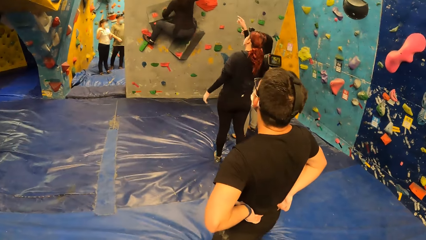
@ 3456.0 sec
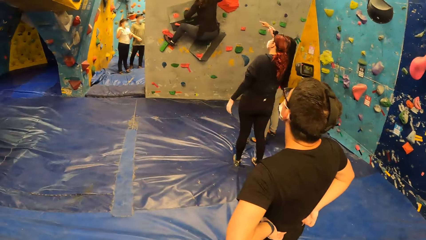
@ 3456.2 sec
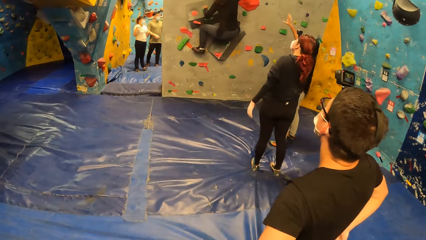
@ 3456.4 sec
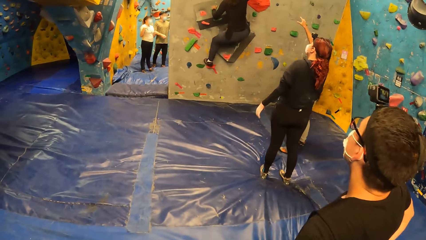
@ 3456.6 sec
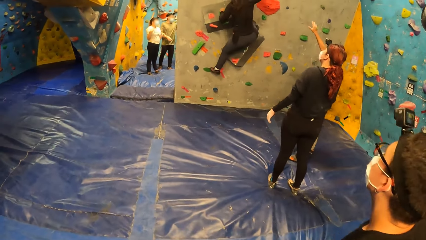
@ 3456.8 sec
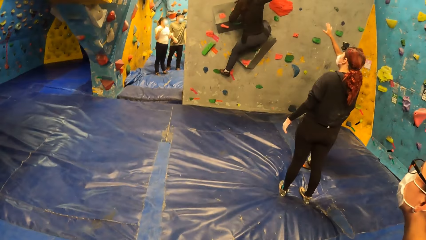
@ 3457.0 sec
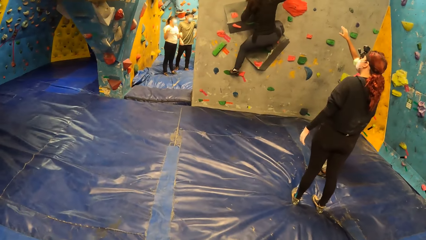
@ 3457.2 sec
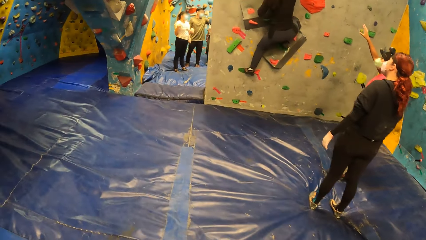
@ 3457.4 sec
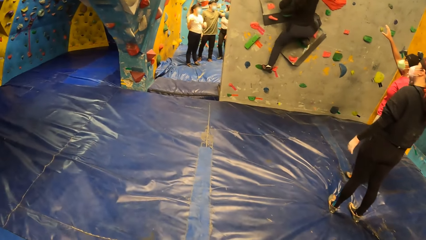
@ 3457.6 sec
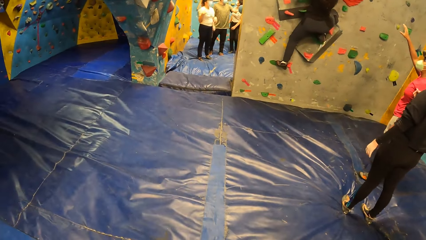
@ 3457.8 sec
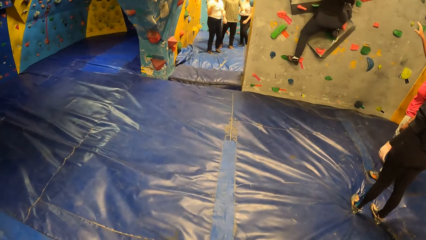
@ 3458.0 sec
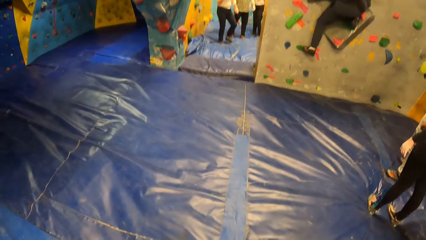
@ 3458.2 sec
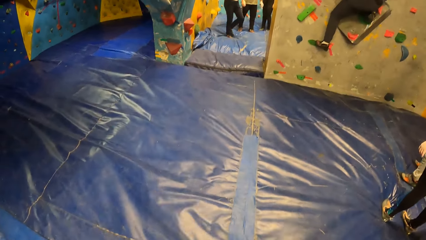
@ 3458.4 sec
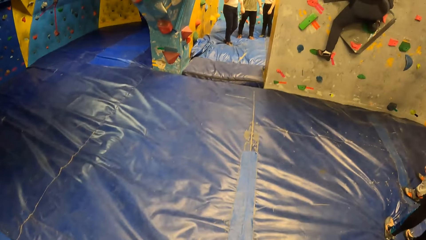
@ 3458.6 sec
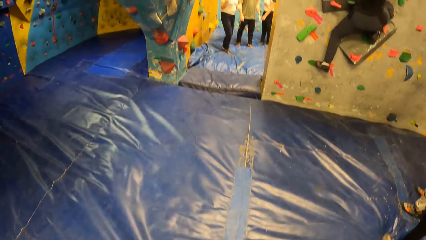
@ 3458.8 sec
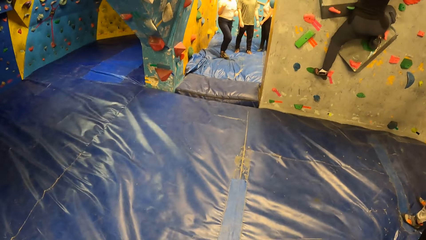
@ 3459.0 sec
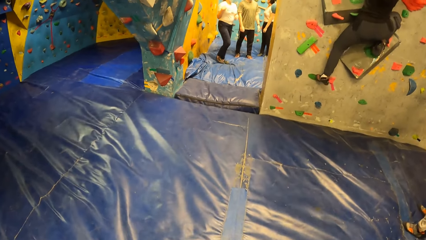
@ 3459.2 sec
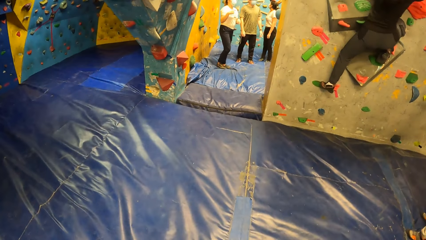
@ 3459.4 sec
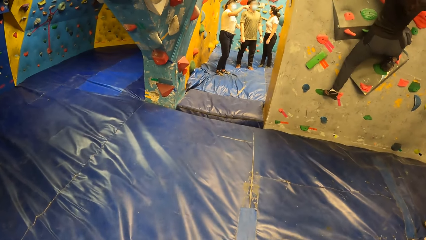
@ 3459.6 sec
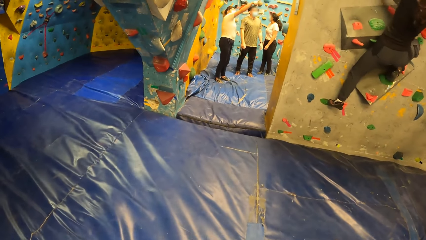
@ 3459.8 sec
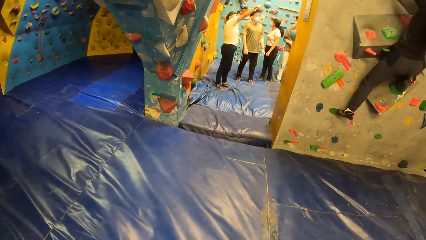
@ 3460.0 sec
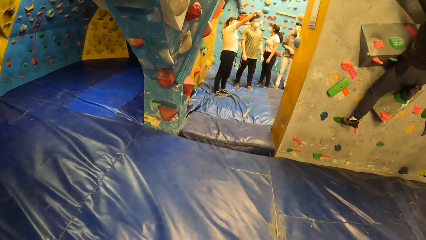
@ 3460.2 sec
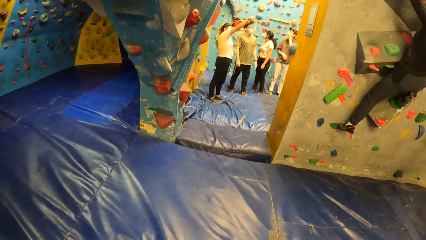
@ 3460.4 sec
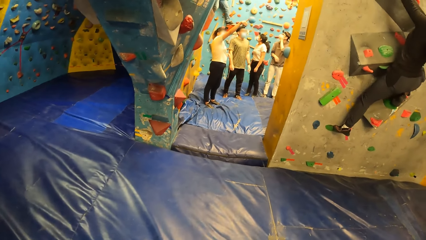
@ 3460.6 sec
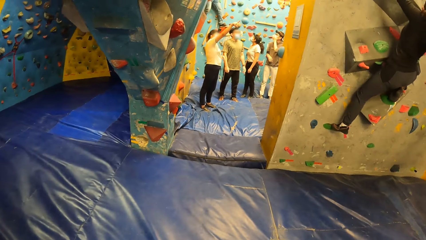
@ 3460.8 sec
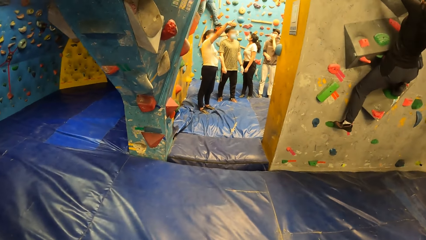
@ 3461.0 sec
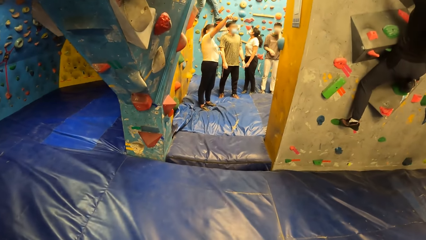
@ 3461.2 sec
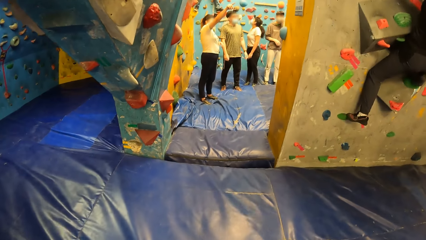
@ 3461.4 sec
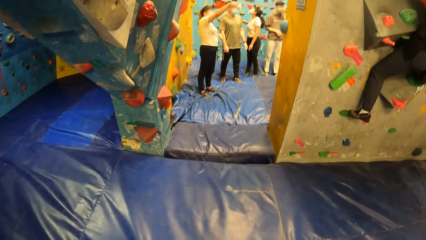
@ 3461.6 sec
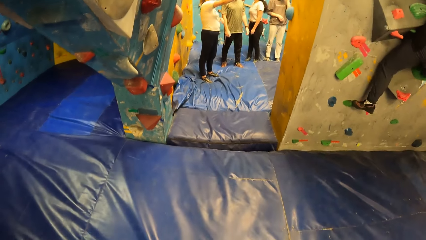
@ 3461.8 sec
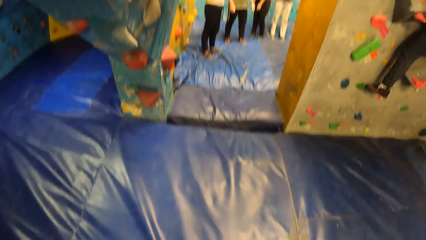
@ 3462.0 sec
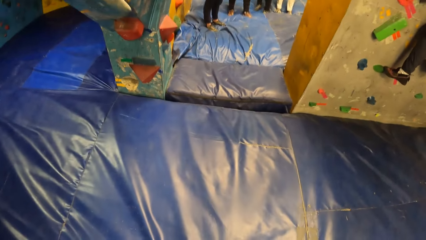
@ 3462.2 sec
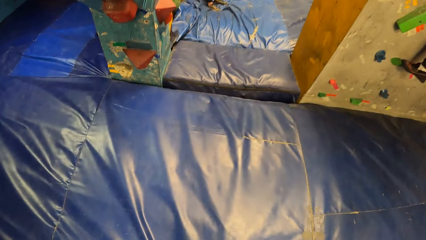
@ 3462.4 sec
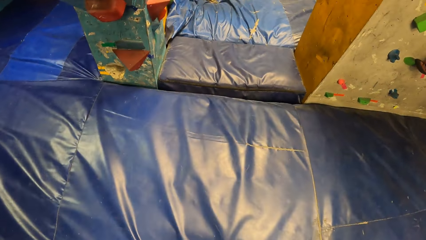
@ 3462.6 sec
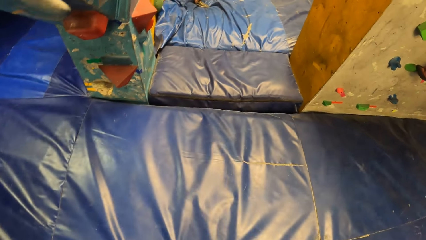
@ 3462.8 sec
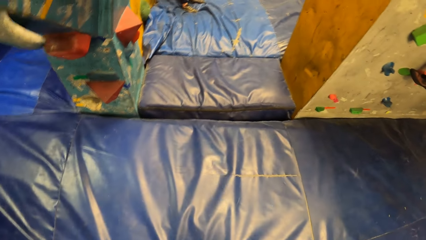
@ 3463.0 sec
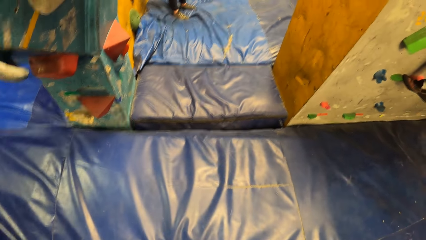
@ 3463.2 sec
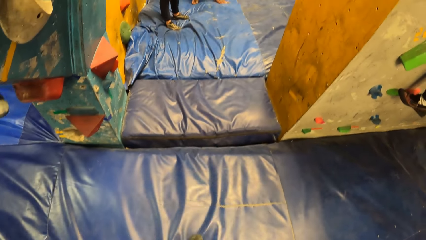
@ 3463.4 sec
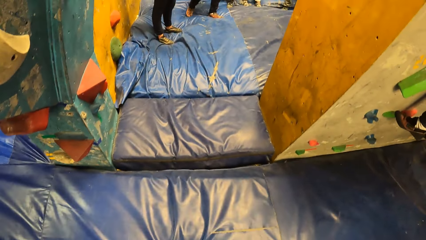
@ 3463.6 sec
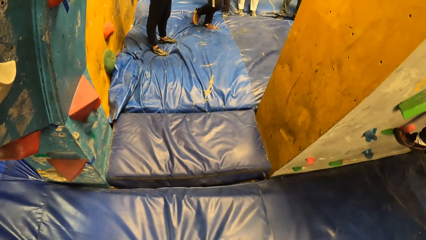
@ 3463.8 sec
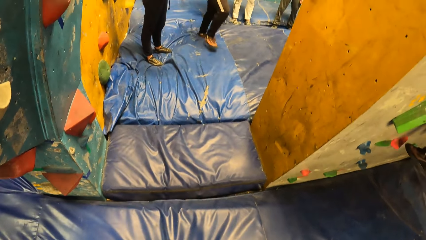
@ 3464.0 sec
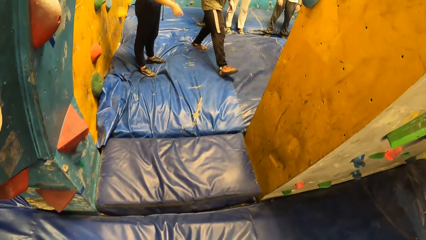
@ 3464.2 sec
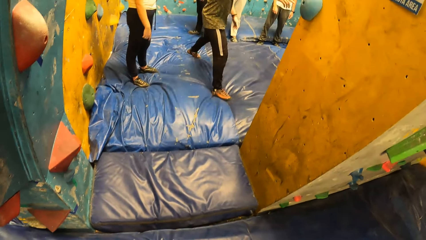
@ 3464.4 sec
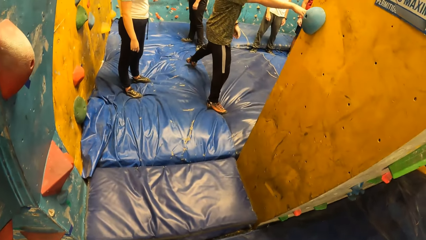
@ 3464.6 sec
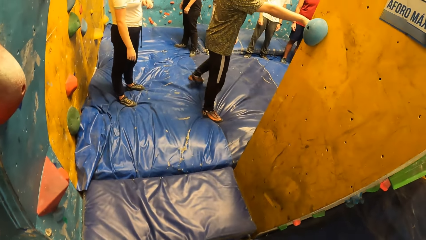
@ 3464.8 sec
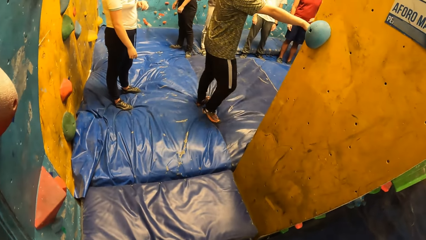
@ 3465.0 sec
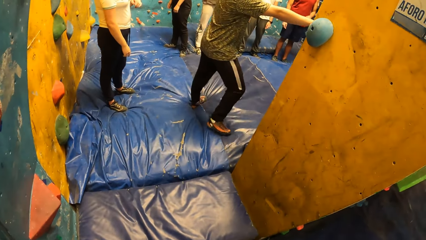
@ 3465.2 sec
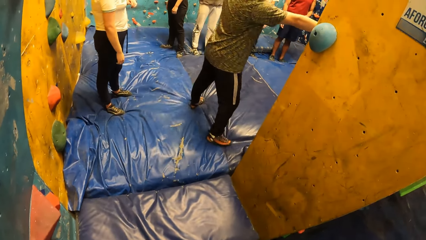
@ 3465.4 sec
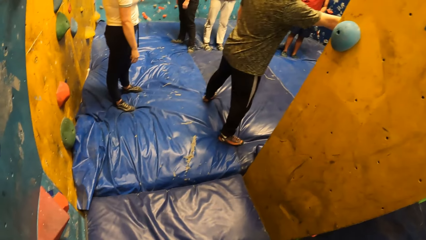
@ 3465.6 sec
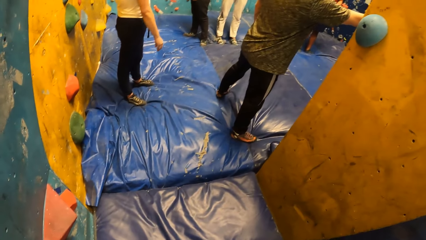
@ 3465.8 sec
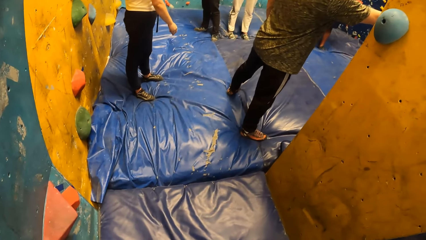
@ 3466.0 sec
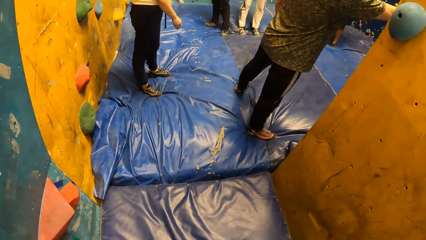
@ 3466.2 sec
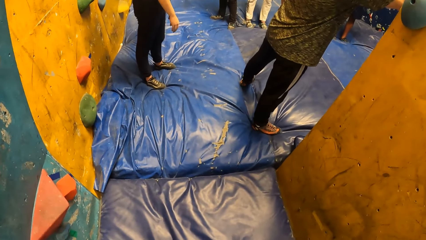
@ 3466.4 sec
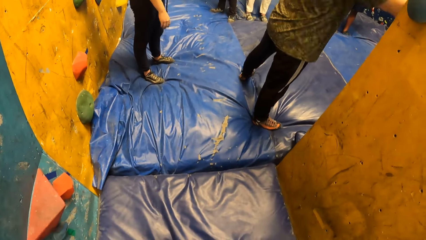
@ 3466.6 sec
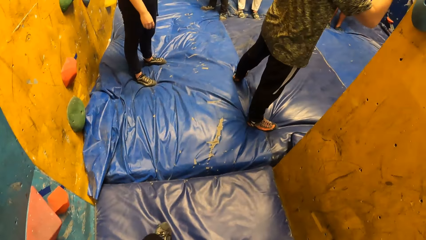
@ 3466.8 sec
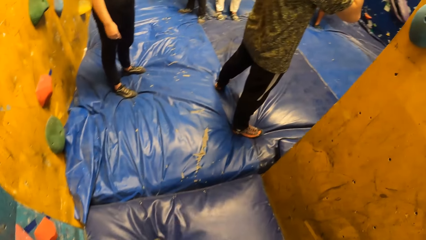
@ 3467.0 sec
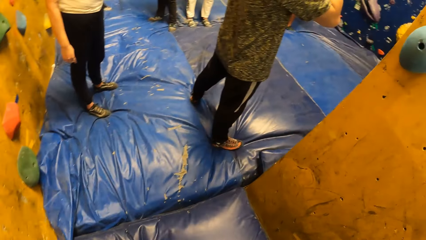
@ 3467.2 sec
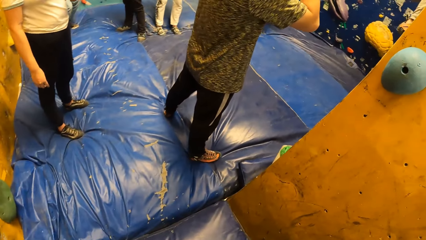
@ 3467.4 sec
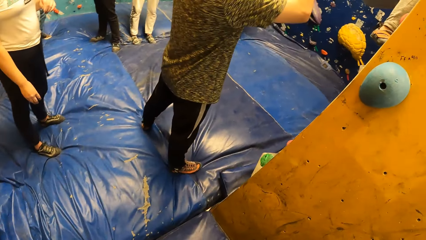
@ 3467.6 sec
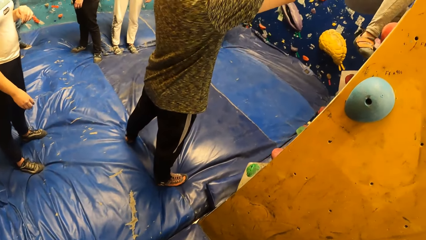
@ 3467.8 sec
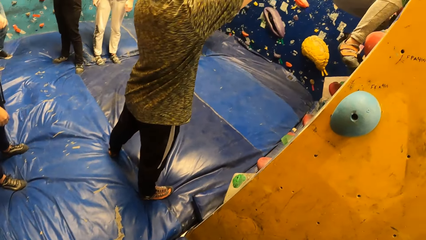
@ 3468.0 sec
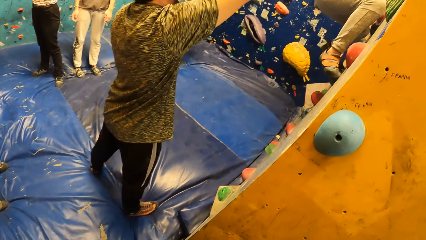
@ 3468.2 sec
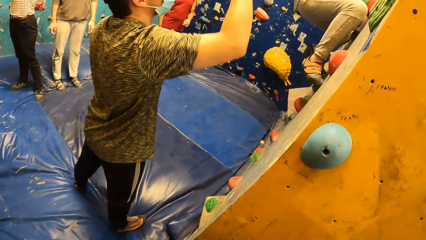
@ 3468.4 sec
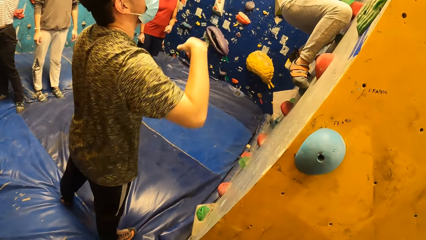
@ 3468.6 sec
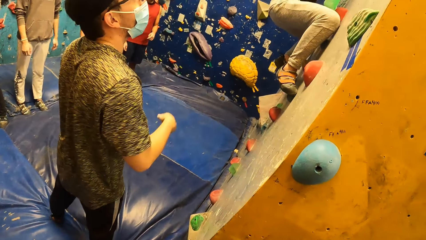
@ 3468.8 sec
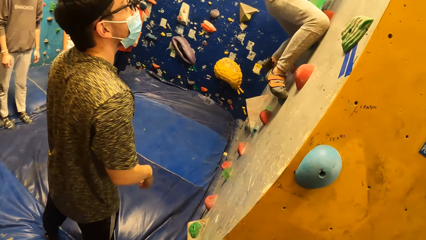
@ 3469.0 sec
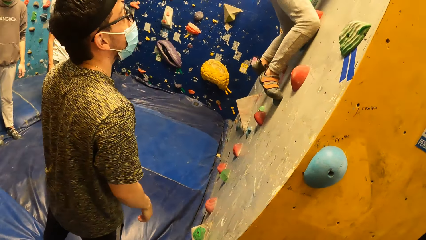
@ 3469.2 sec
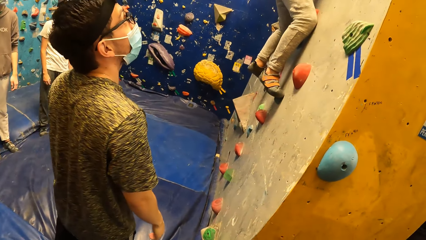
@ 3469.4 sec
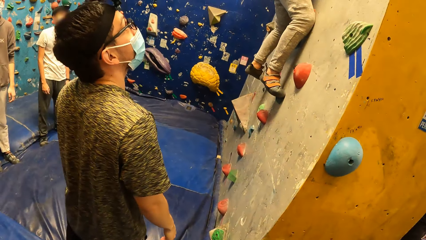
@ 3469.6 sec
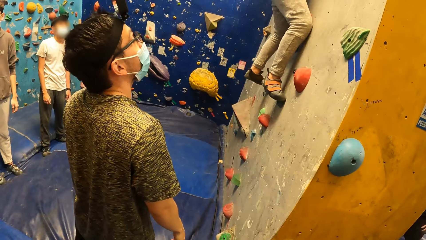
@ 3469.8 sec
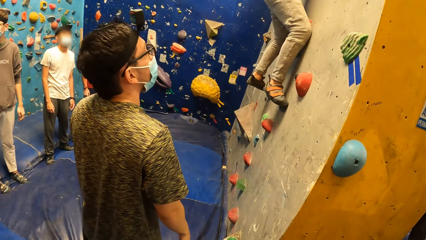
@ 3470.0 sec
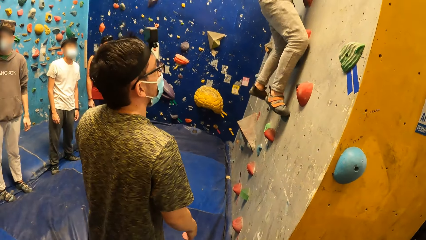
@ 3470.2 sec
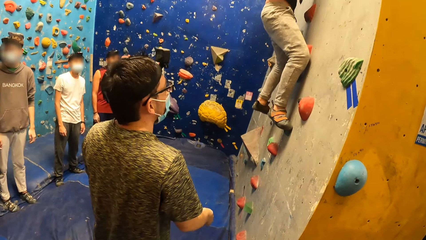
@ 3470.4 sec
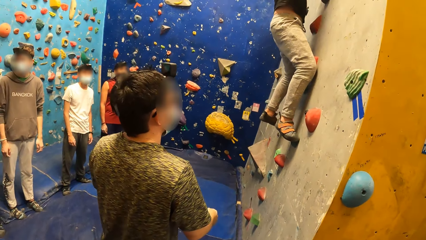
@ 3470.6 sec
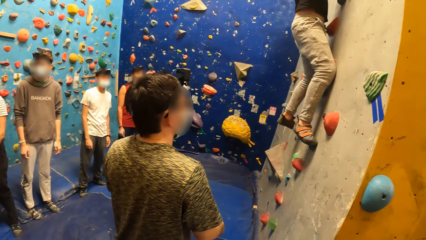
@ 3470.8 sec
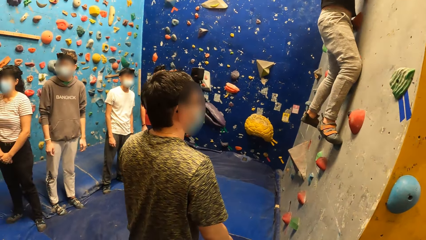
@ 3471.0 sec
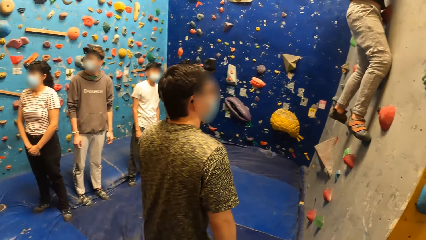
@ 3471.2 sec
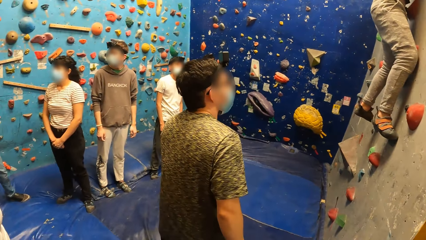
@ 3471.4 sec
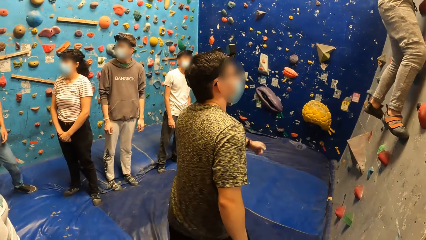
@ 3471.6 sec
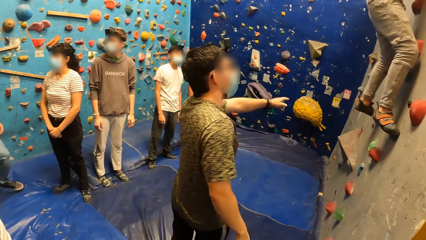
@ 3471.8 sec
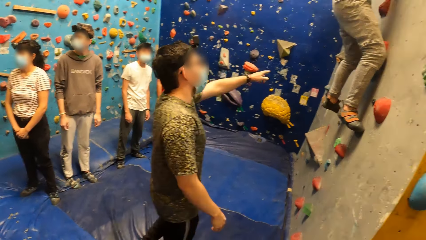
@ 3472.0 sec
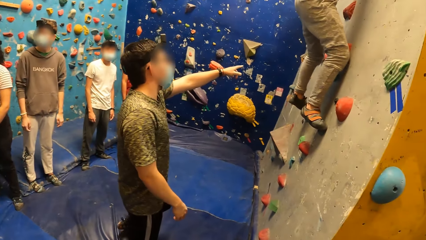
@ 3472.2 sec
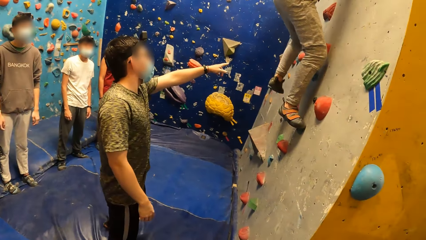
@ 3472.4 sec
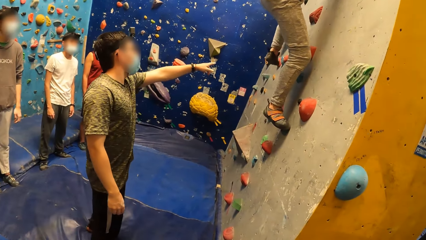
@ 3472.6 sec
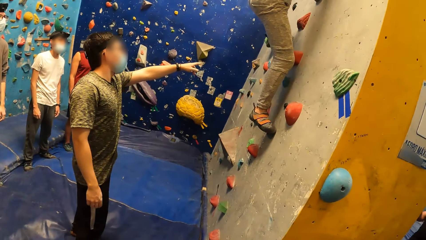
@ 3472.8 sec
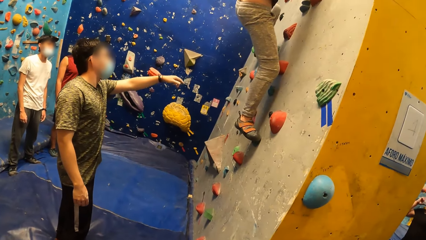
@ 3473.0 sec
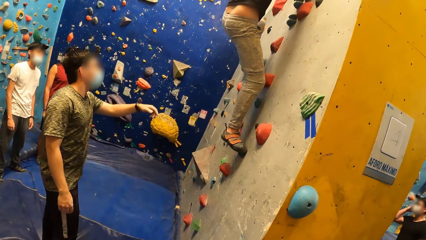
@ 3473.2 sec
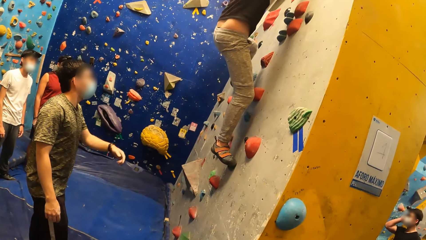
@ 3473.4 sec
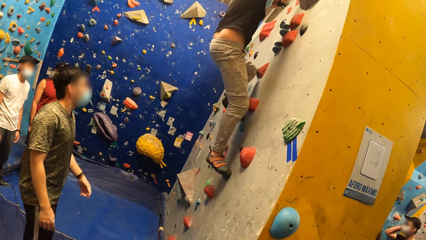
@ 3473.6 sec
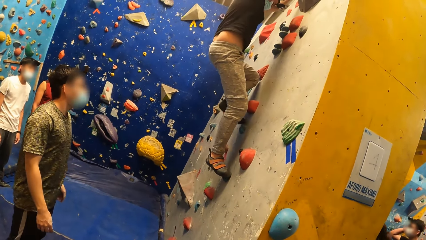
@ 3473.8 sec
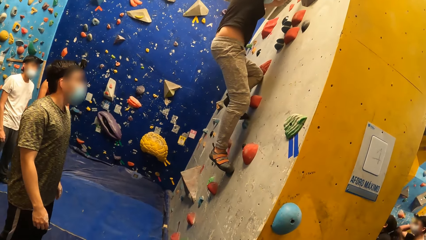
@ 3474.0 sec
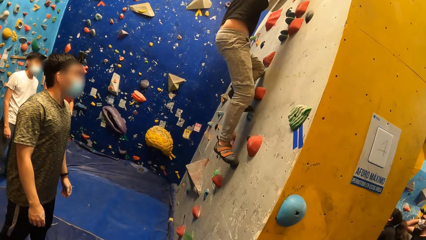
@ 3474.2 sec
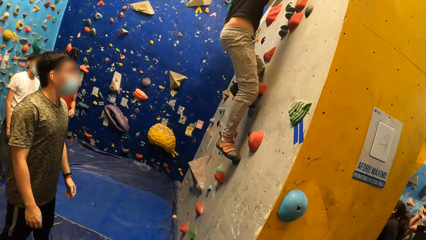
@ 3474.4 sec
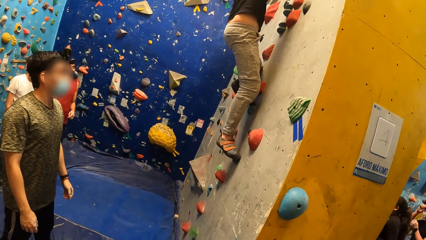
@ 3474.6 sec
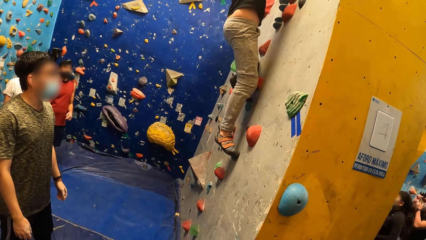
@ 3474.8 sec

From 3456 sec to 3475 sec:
A woman points at the wall. Another woman climbs the wall. The camera wearer walks to the colleagues. They look at the colleagues. A man climbs the wall. The camera wearer interacts with a group of people in the bouldering wall center. Another man points at the wall.
